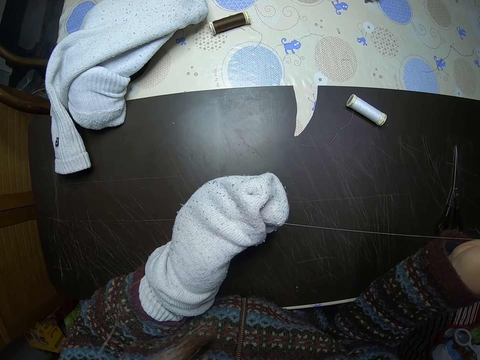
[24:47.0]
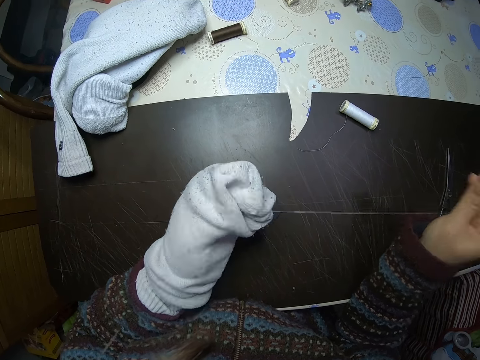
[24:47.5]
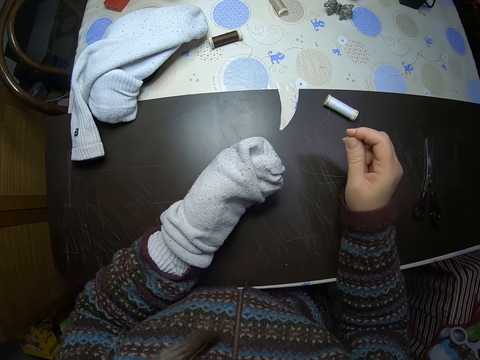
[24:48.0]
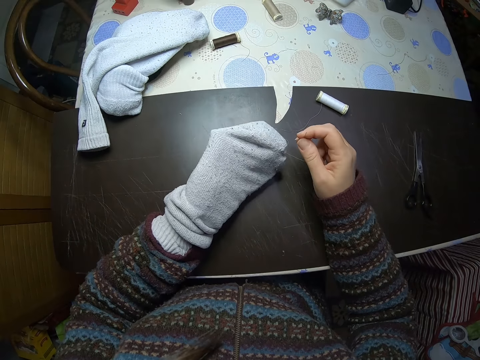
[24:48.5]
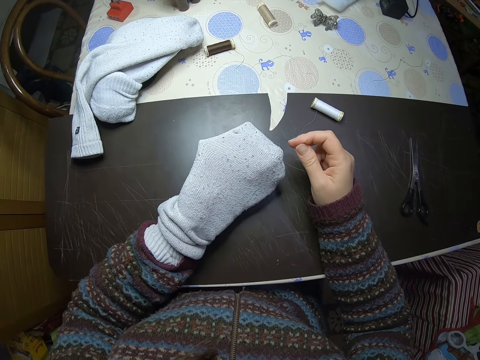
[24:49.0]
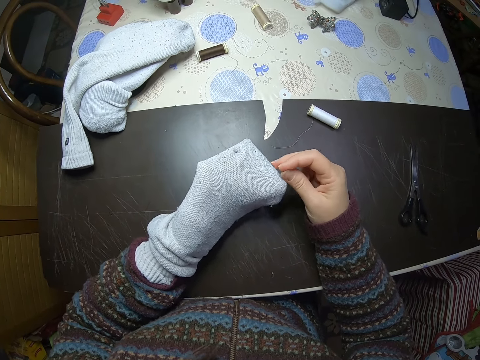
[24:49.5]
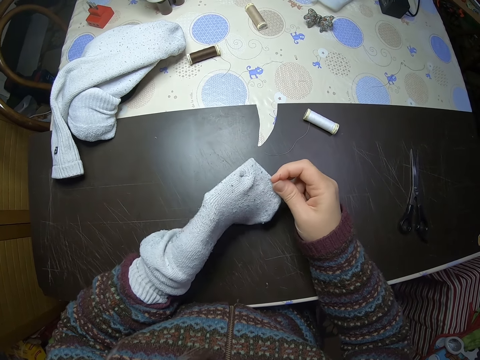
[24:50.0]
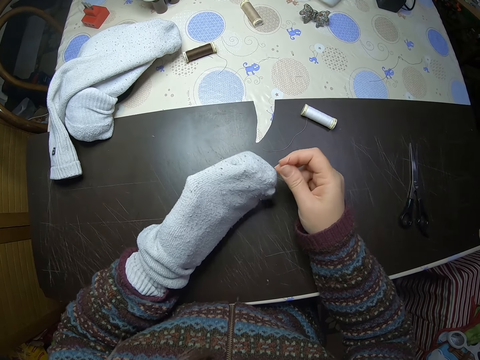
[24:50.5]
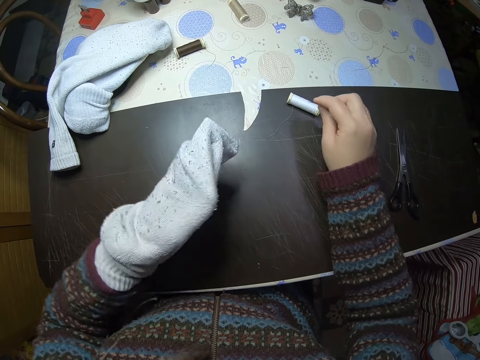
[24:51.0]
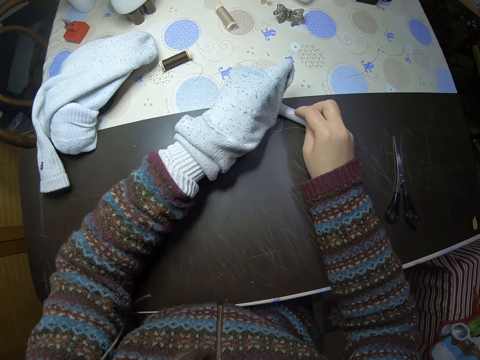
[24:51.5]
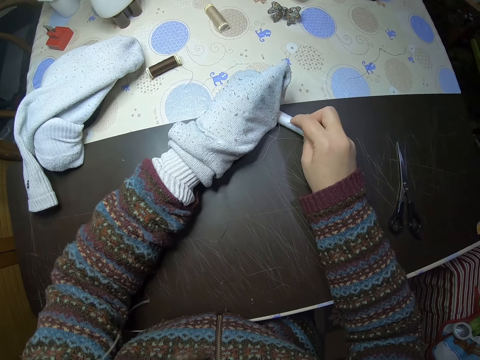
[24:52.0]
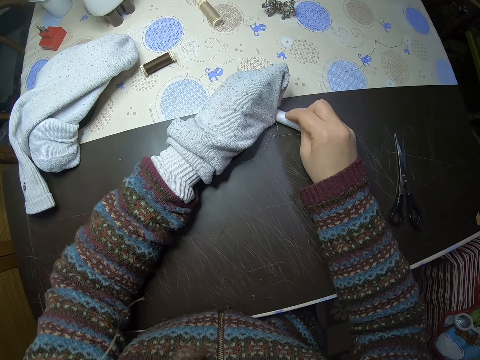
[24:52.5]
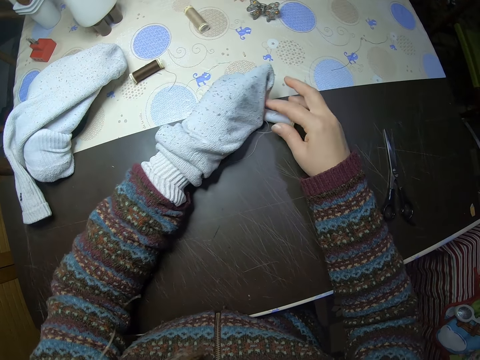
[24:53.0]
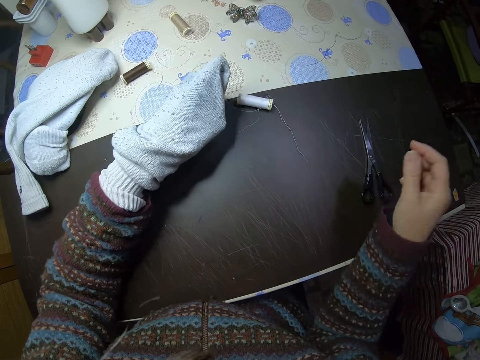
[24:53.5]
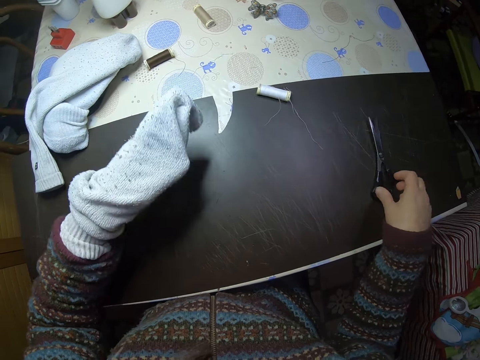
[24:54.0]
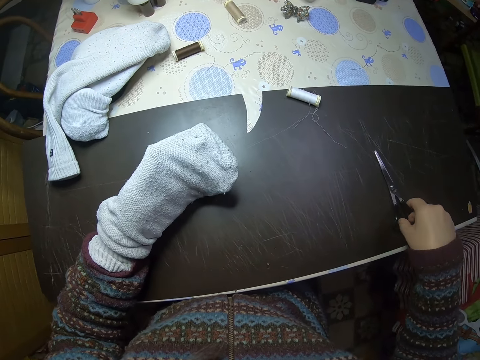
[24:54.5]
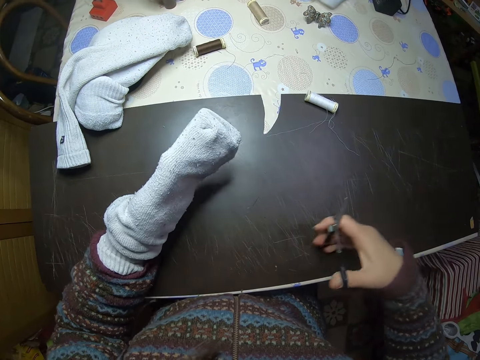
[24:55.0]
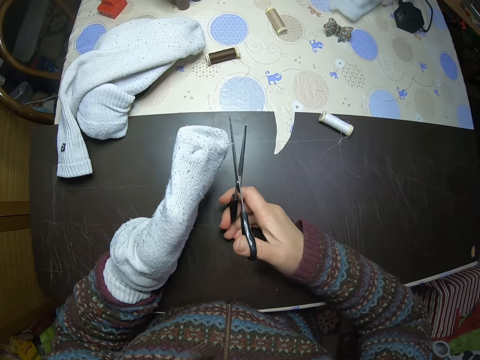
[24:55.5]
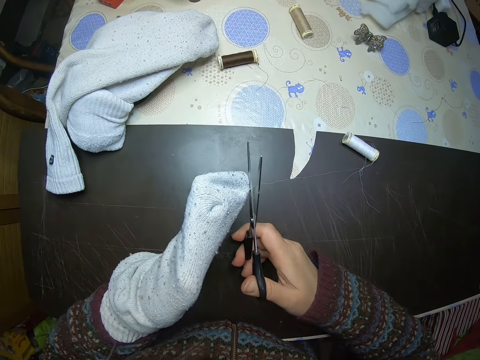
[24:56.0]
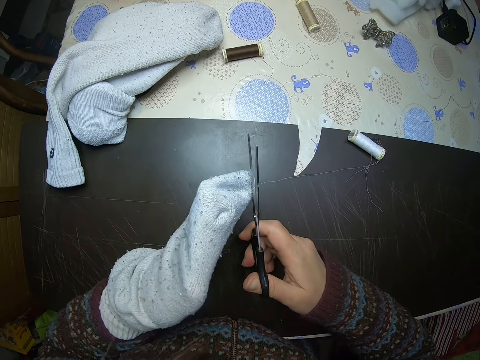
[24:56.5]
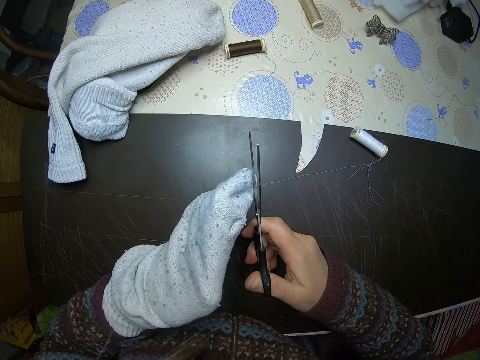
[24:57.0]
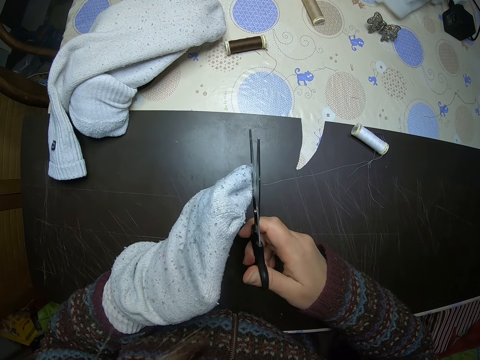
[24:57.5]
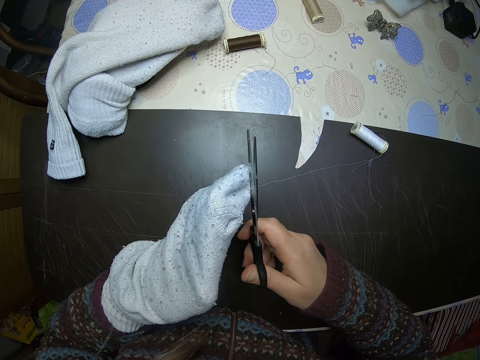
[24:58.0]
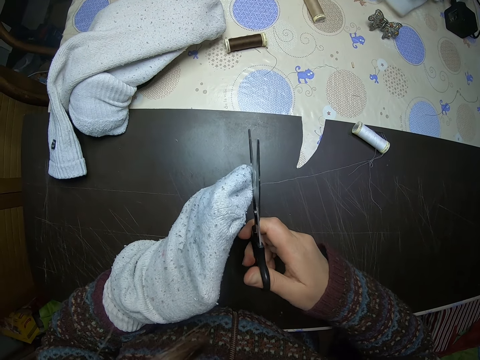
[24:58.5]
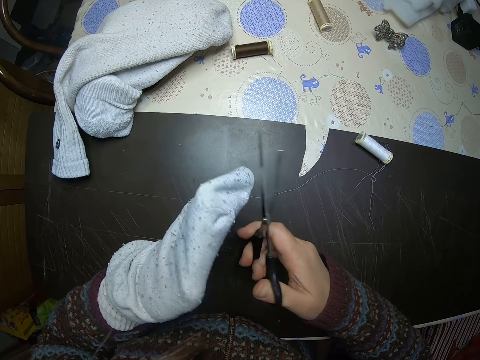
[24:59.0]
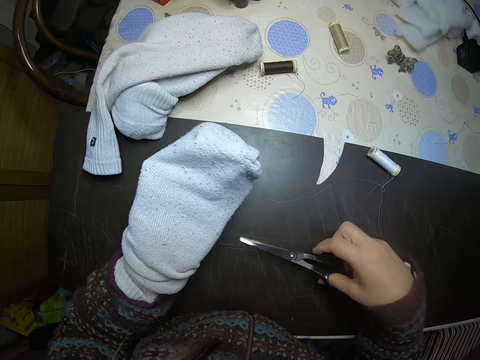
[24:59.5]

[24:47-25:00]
The camera wearer unfolds her fingers. She holds the sock with her other hand. She adjusts the sock. She pulls the sock upwards. She places her hand on the thread roll. She holds the thread roll with her hand. She inserts the needle in the thread roll. She lets go of the thread roll. She holds the scissors. She picks up the scissors. She holds the thread with the scissors. She cuts the thread with the scissors.

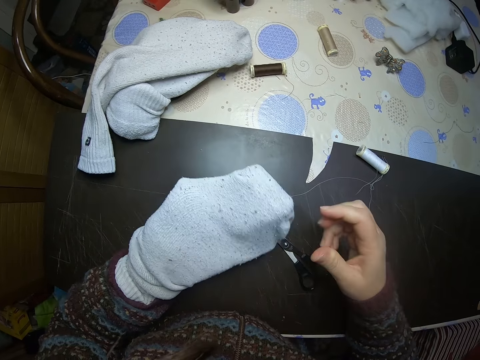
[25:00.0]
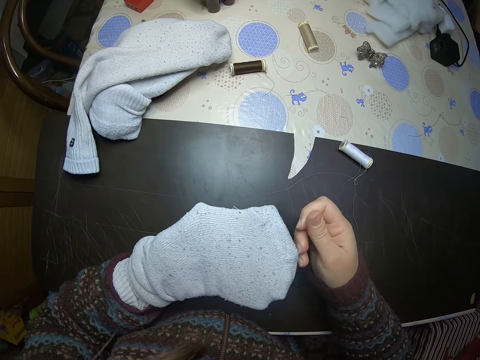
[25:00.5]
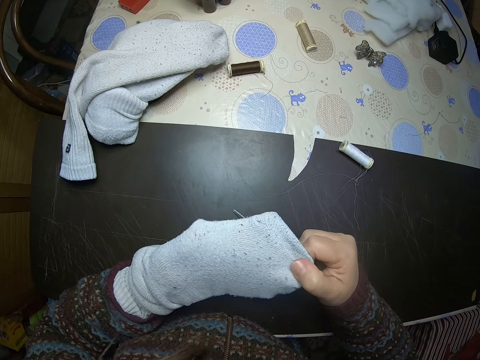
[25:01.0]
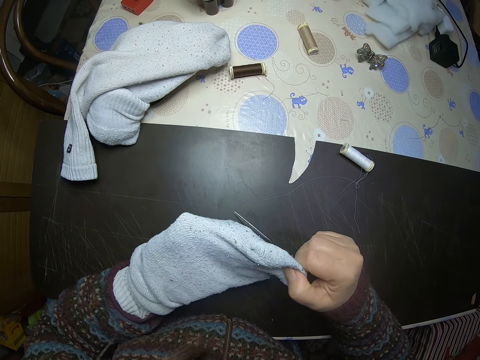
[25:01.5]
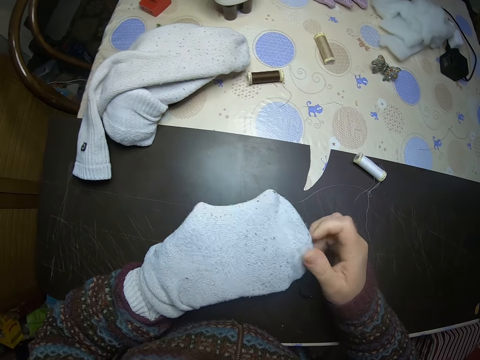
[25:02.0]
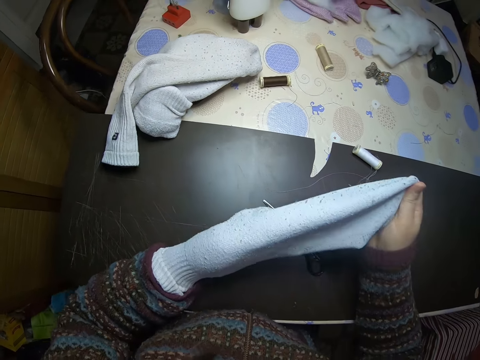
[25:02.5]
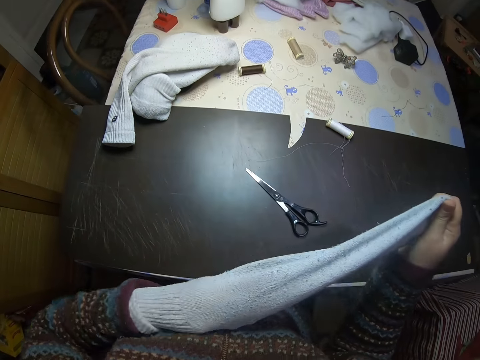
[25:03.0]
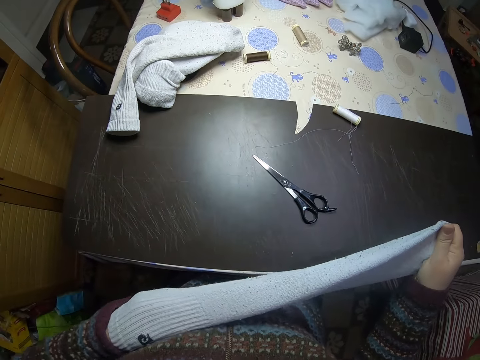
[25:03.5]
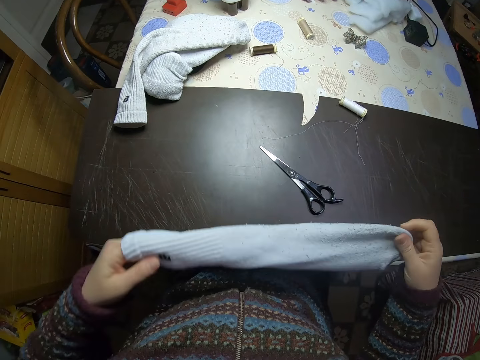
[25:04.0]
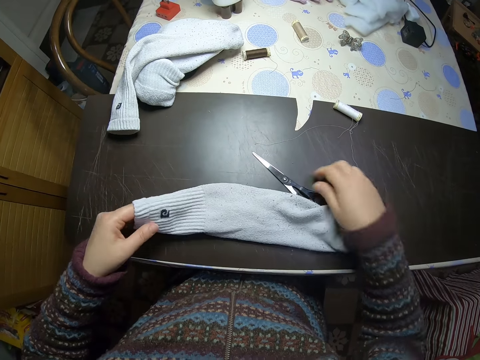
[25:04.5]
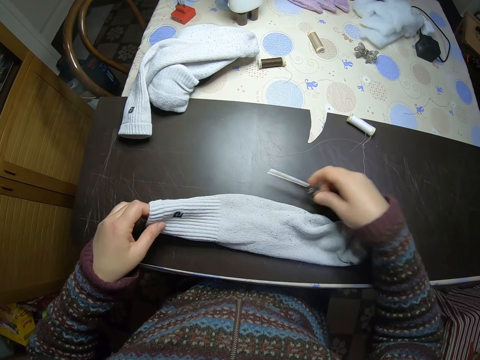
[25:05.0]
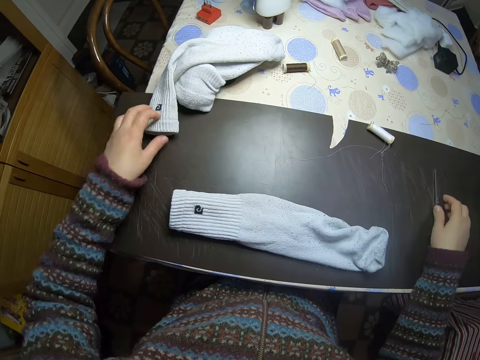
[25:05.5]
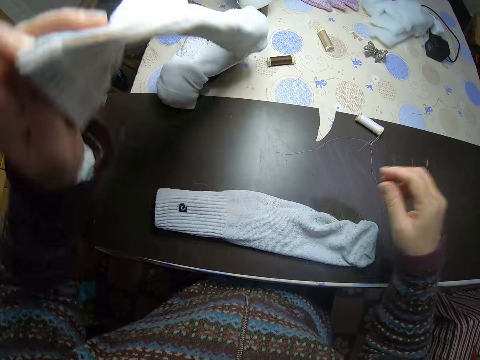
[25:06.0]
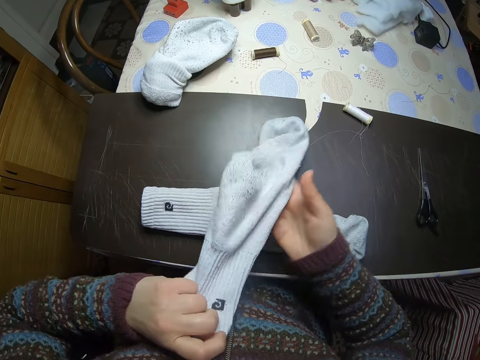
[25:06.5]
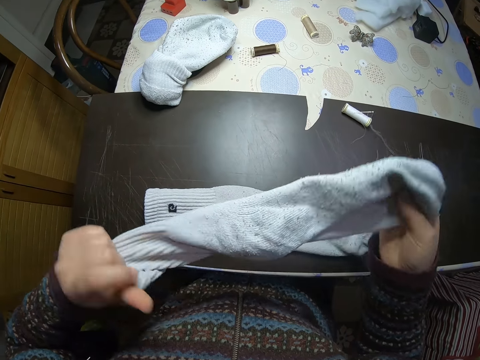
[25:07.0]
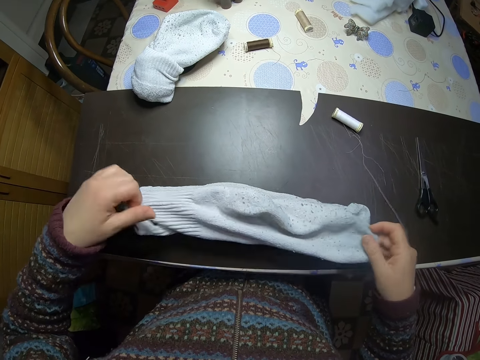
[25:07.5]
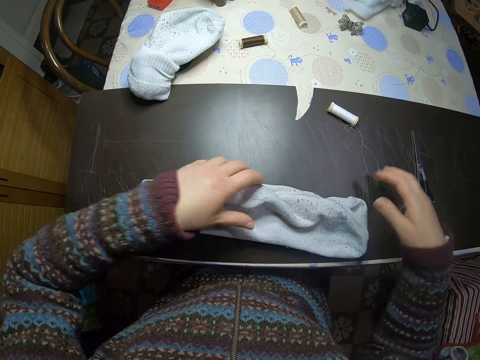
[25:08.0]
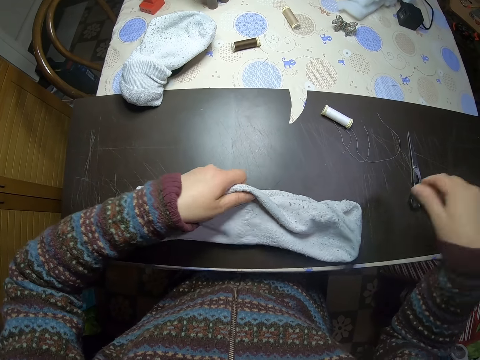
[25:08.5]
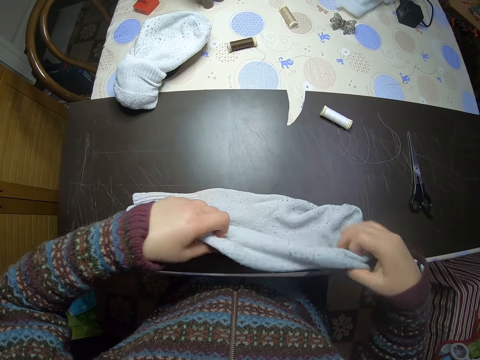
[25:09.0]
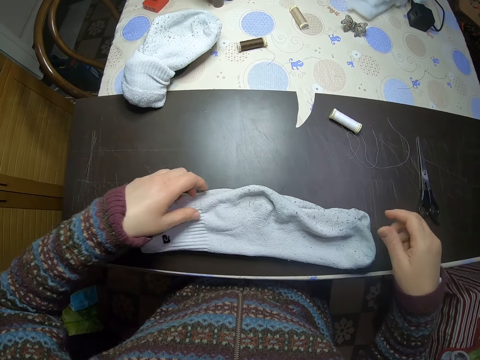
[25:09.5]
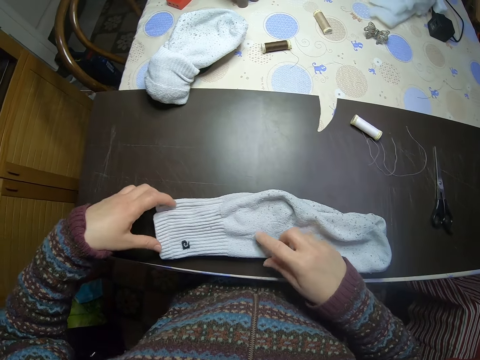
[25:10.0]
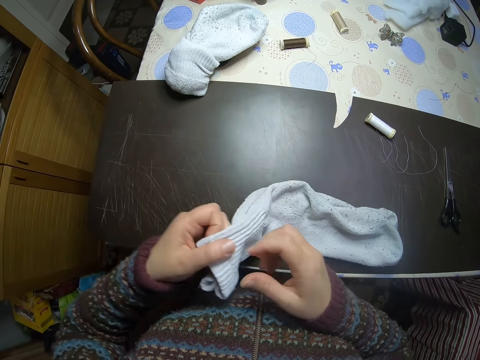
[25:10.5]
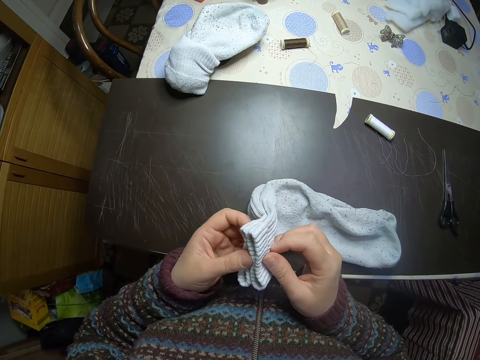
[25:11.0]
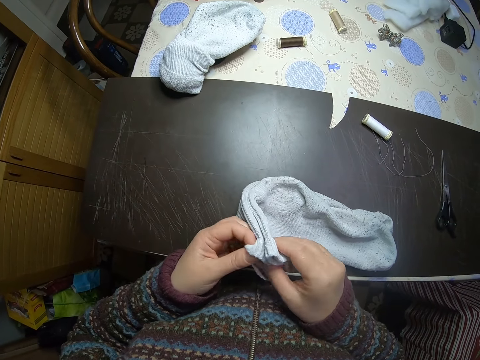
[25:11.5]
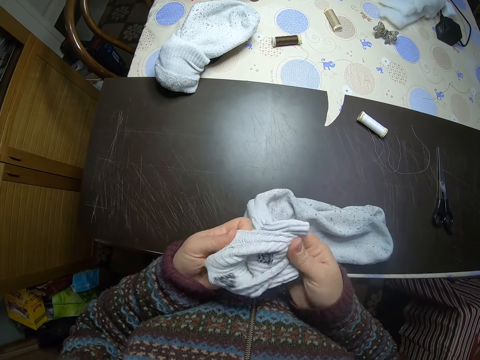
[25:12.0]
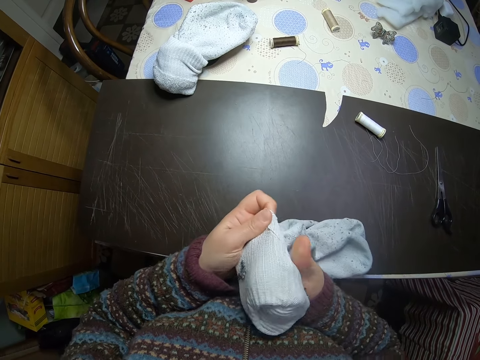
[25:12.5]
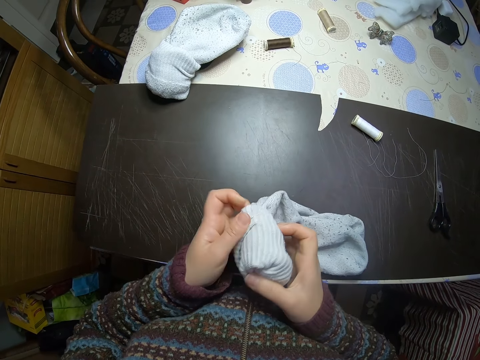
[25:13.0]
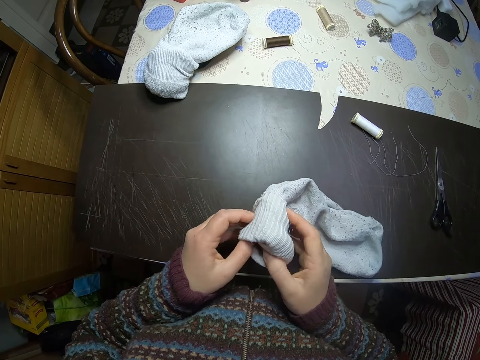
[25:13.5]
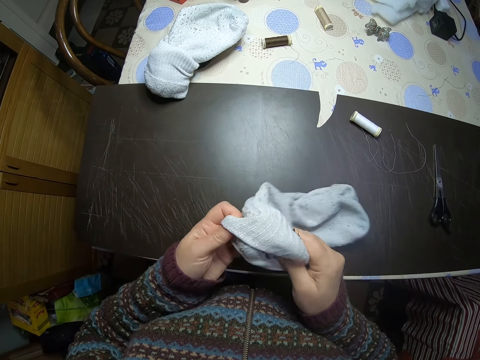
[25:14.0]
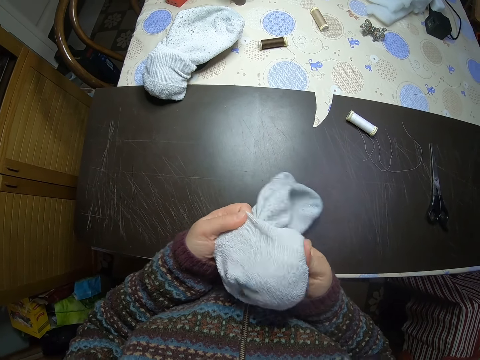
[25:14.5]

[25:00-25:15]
The camera wearer places the scissors on the table. She wipes the sock with her thumb. She holds the sock with her other hand. She adjusts the sock. She removes the sock from her left hand. She pulls the sock upwards. She places the sock on the table and lets go of the sock. She holds the scissors. She moves the scissors to the side. She holds another sock with her hand. She lets go of the scissors. She picks up the other sock from the table. She holds the sock with both her hands. She places the sock on the table. She lets go of the sock. She holds the sock with both her hands. She lifts up the sock. She places the sock on top of the other sock. She moves her hand. She lifts up the pair of socks. She turns the two socks inside out. She folds the pair of socks.
